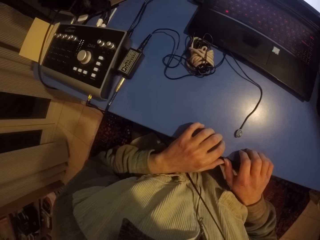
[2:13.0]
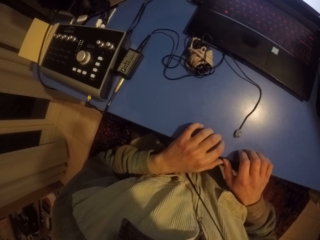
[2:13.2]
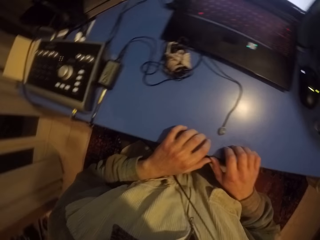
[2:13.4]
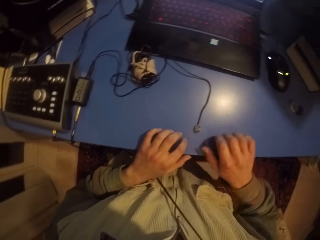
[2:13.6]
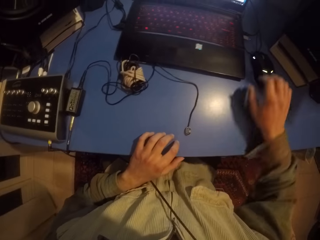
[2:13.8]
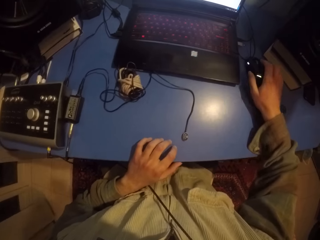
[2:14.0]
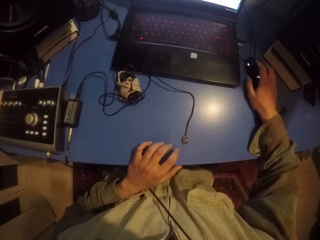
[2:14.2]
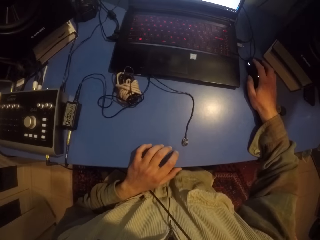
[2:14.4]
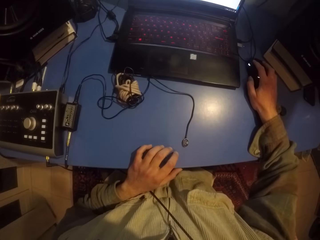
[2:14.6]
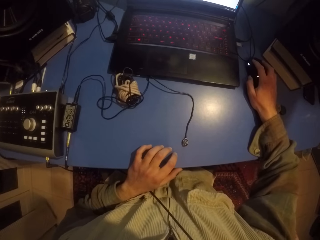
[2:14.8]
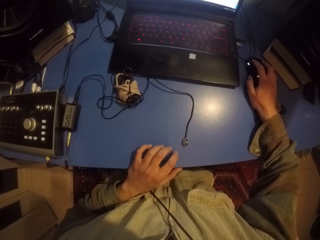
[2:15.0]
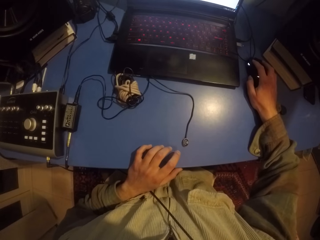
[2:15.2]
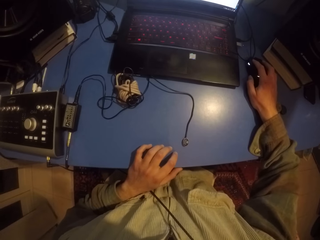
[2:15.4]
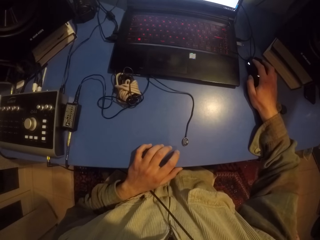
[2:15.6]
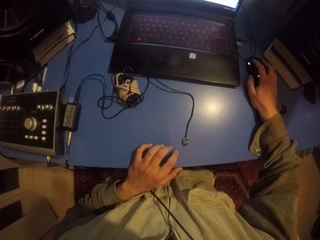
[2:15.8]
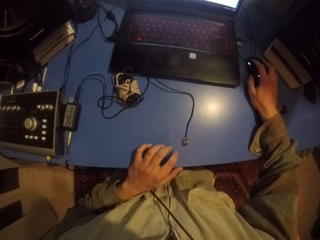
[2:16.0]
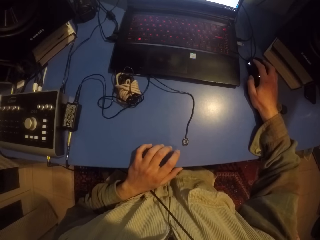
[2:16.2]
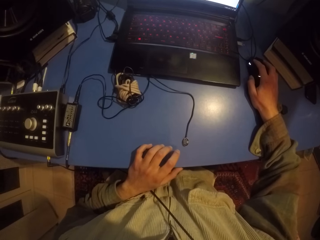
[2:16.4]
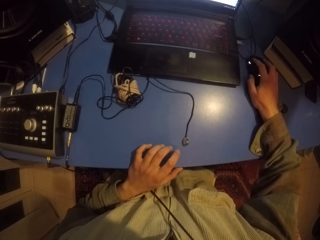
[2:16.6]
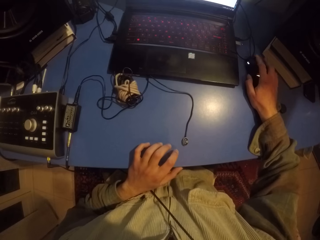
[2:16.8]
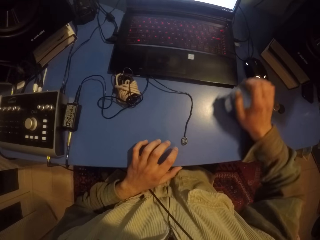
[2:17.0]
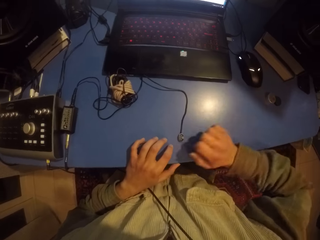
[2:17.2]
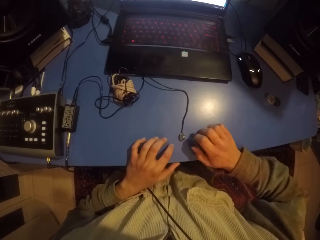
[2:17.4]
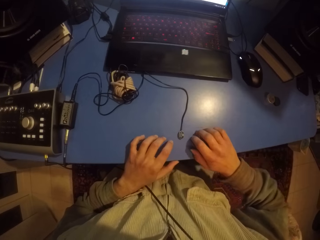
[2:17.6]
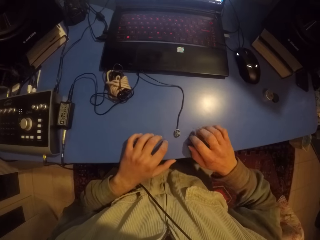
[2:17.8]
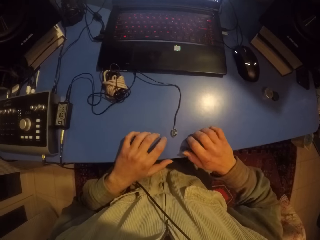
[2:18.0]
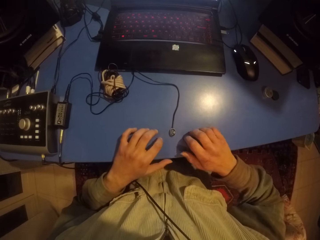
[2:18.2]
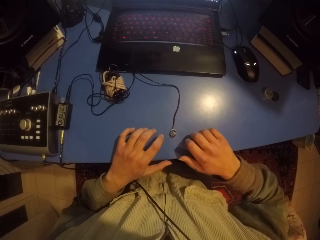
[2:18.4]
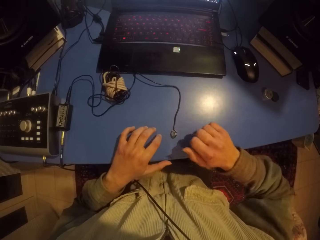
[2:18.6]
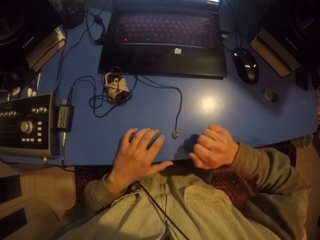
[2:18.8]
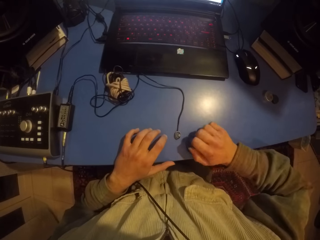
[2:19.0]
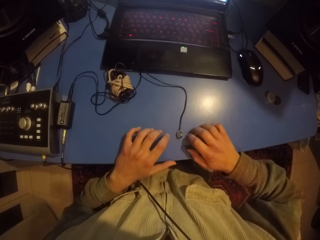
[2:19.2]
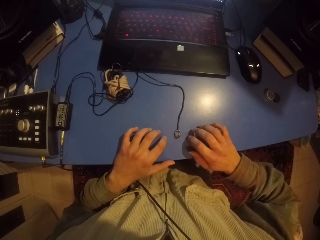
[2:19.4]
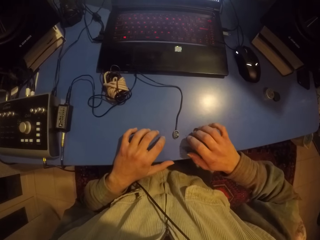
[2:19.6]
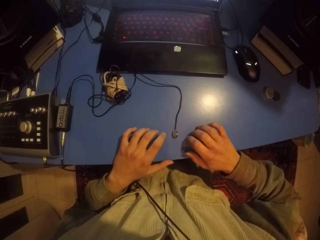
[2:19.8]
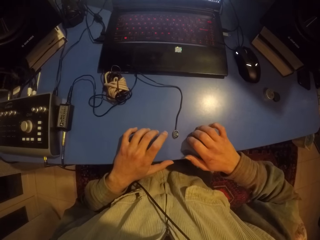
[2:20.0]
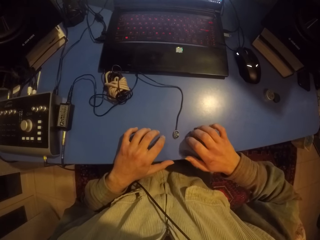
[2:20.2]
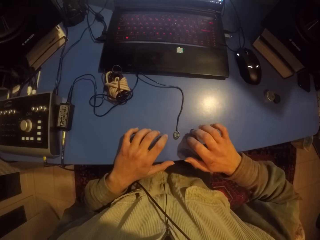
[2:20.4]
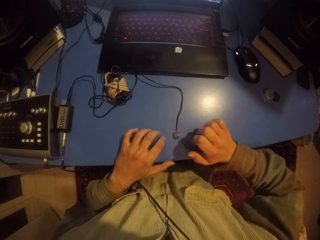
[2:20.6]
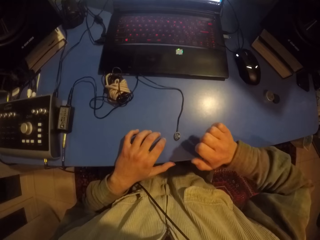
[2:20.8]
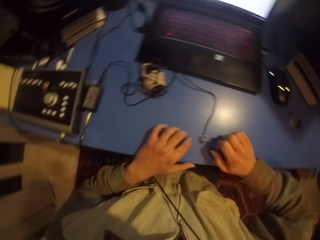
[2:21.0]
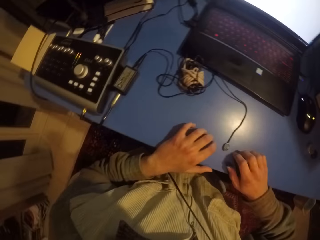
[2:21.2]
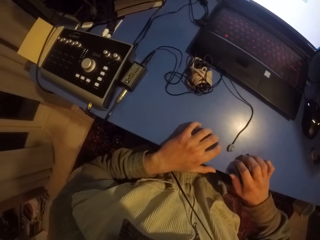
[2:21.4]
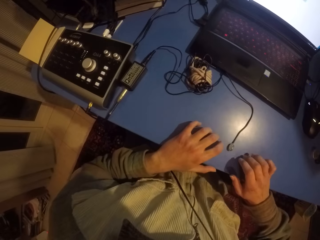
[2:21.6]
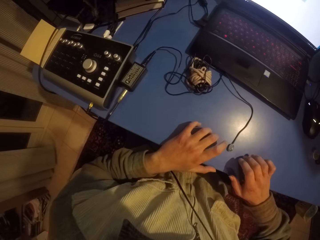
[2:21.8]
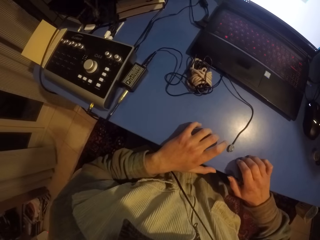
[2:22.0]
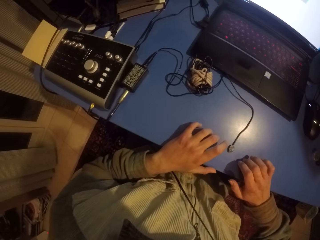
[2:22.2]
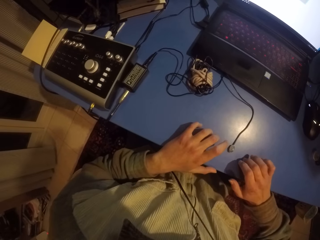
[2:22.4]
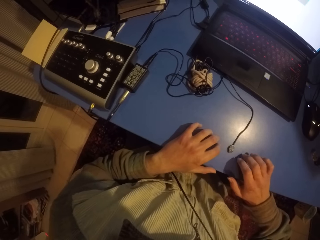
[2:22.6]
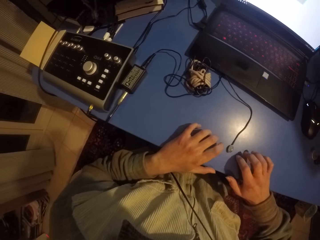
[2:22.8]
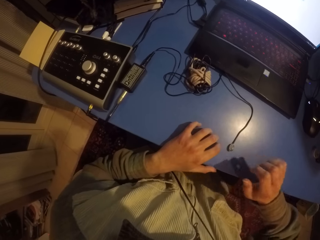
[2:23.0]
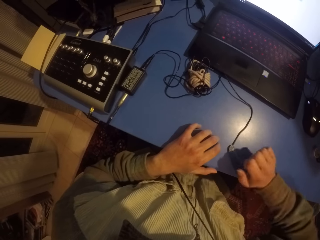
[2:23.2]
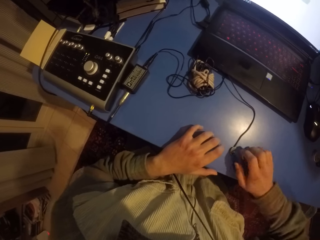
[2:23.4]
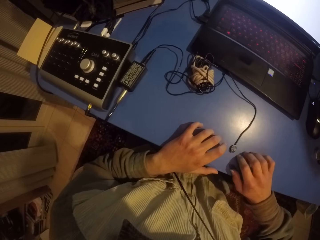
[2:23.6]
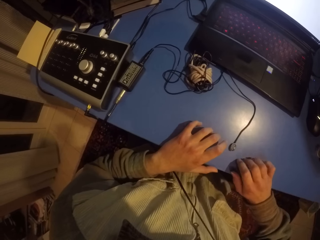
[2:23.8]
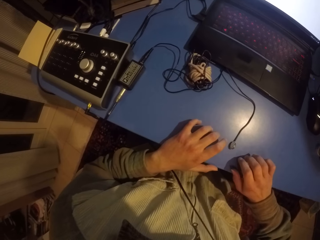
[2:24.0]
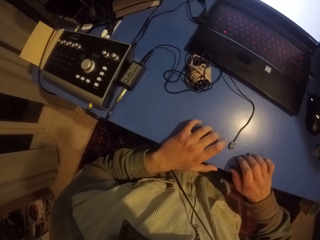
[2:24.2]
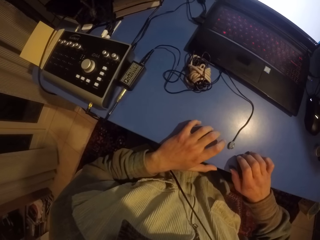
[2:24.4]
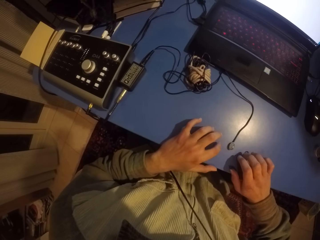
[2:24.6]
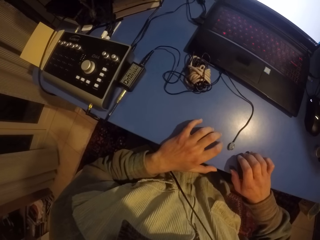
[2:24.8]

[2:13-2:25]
The camera wearer clicks on the mouse with the right hand. They tap hands on the table.

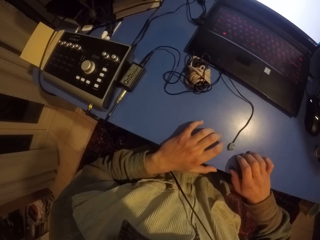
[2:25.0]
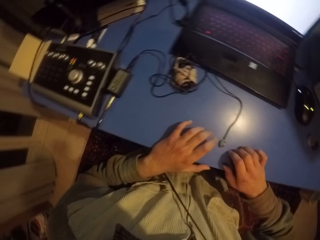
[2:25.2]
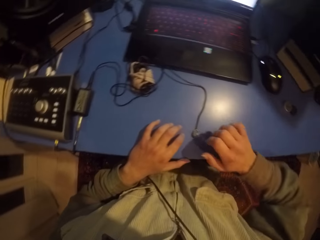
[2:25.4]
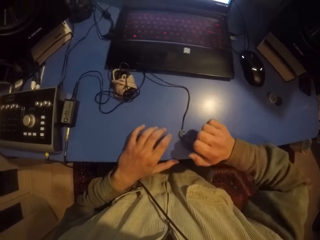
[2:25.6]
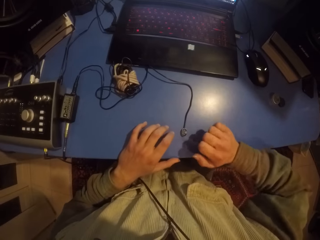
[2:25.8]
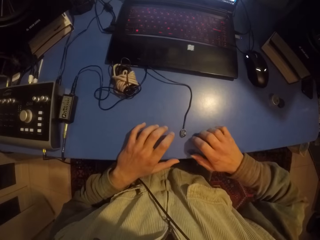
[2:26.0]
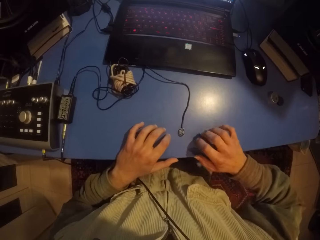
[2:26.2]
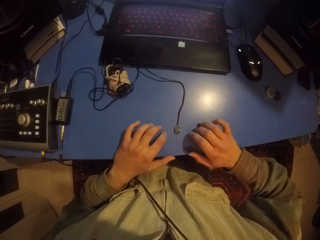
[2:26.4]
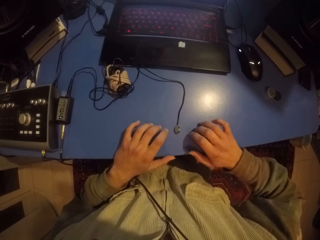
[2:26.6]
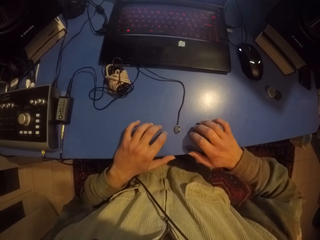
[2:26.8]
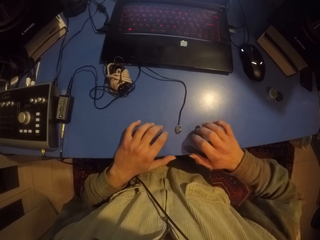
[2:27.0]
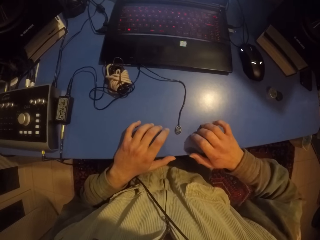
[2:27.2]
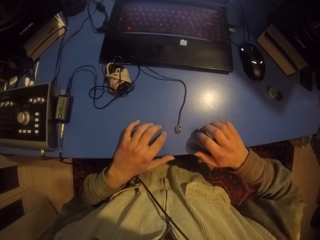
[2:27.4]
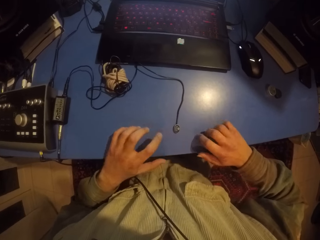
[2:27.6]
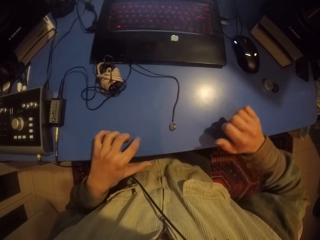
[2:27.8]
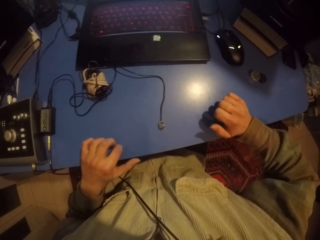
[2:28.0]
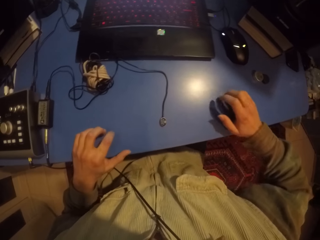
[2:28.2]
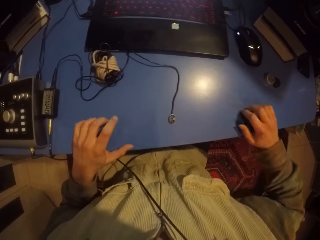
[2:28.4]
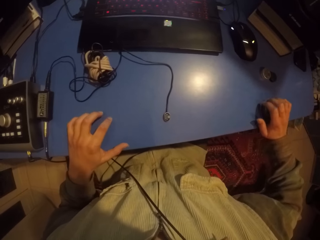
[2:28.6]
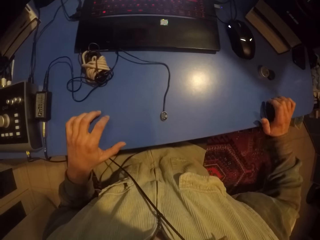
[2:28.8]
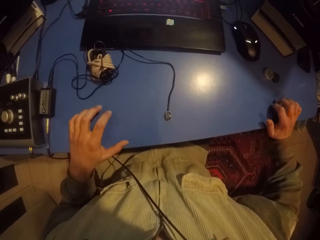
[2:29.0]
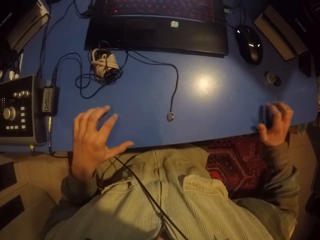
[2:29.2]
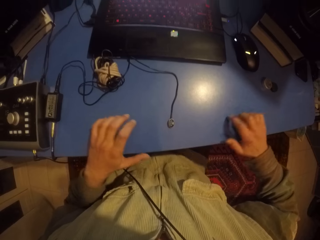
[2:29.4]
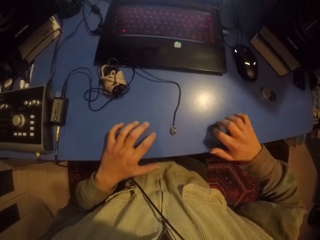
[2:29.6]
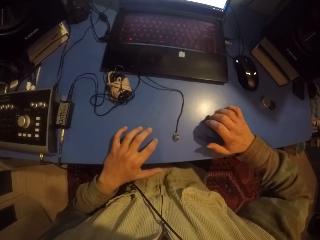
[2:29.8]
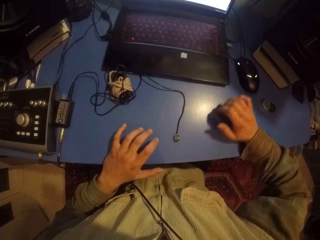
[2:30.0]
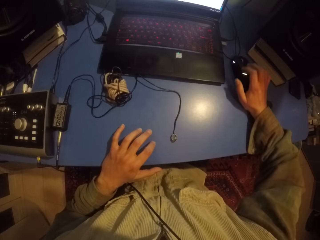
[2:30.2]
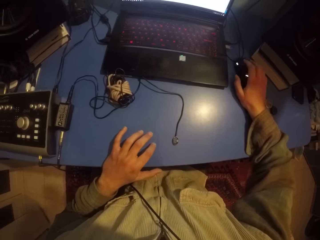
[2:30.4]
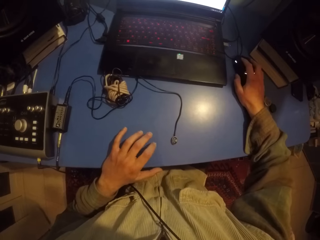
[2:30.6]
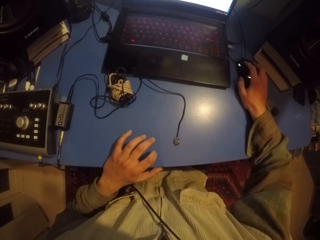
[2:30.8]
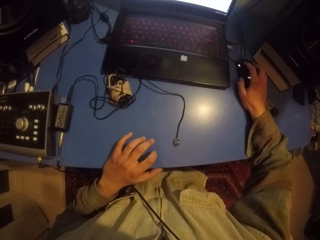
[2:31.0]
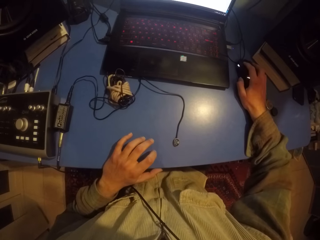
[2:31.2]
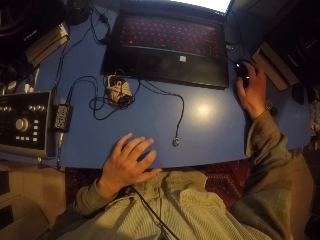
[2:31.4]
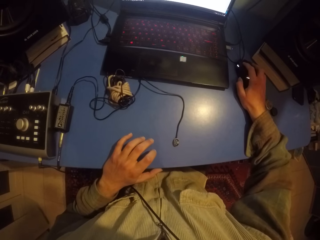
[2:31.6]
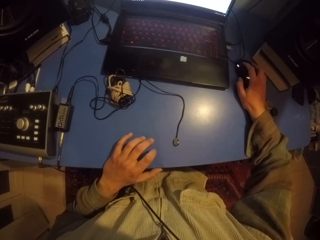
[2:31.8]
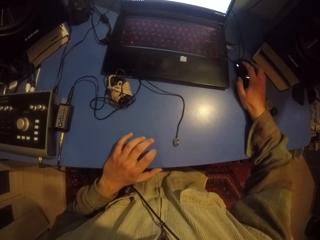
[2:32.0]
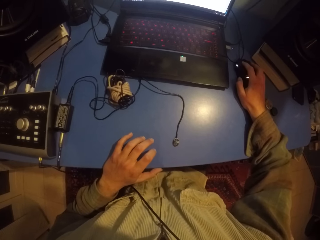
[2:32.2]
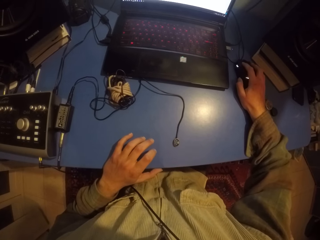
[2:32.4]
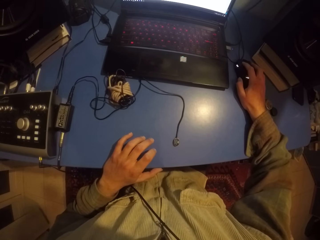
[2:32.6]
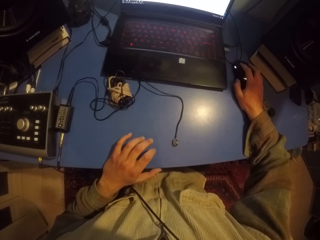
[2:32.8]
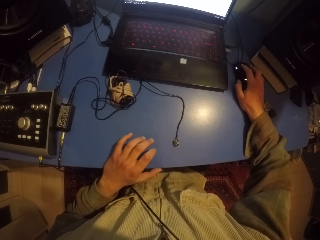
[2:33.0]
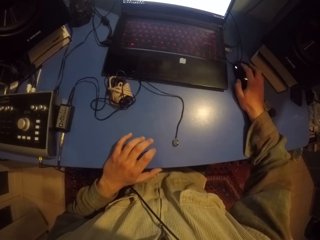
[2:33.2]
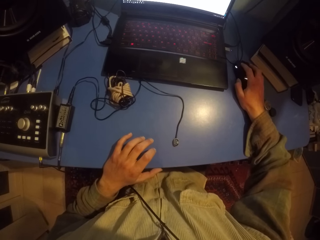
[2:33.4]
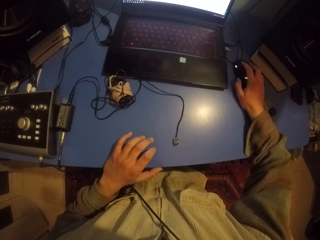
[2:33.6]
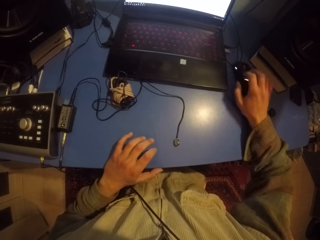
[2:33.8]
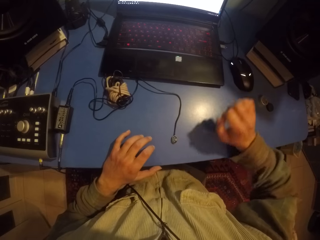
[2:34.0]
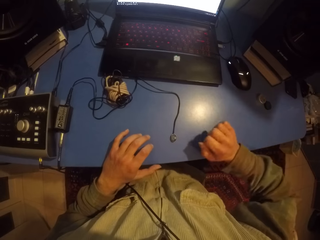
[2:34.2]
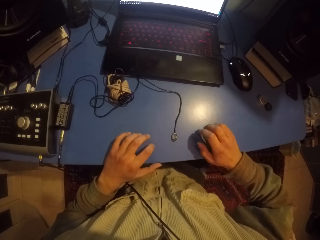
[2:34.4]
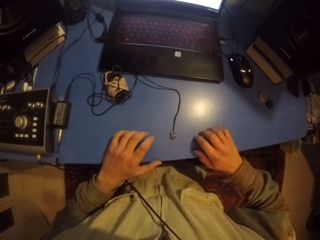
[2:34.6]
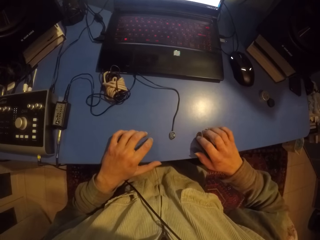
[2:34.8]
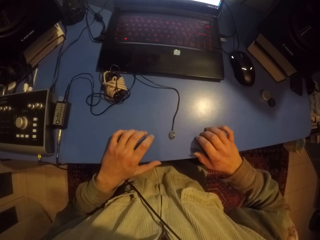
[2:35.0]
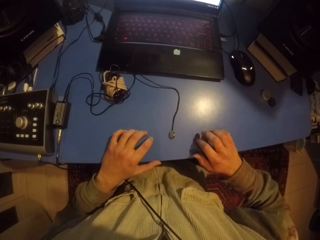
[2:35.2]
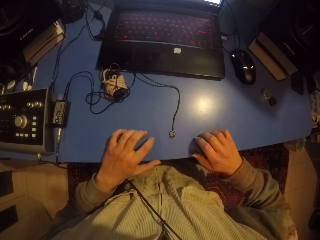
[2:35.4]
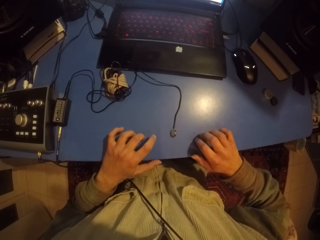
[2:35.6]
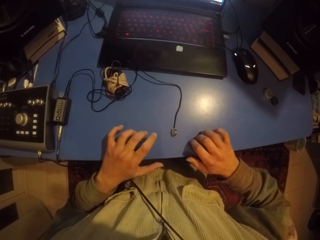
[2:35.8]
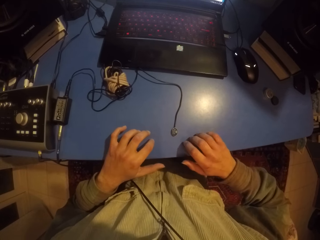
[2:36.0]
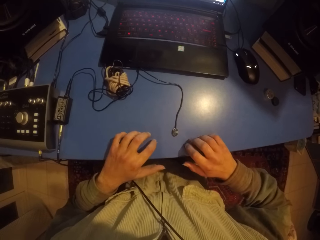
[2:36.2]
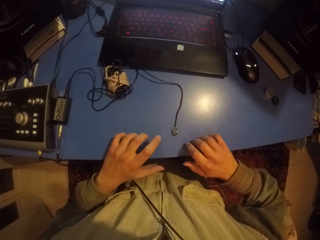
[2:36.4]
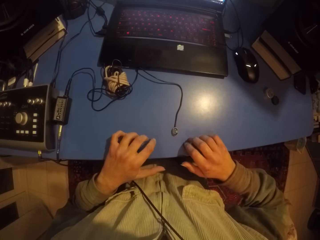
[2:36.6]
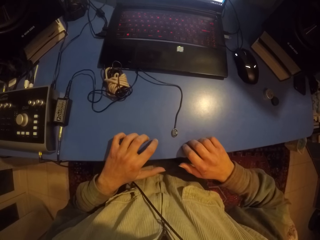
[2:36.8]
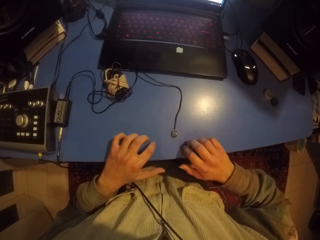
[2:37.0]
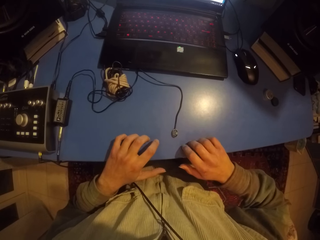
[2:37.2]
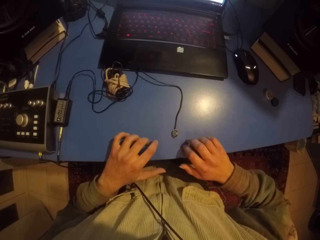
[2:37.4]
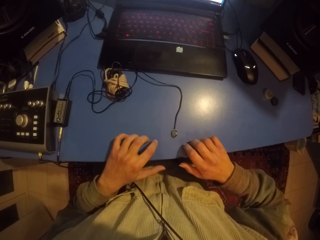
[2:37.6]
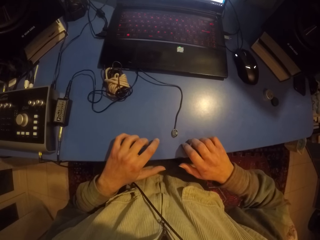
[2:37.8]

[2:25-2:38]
The camera wearer uses the mouse. They tap hands on the table.
